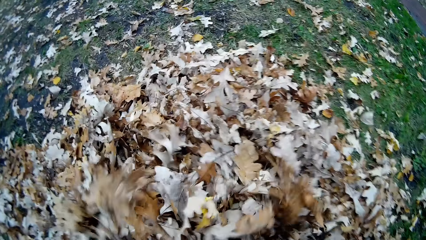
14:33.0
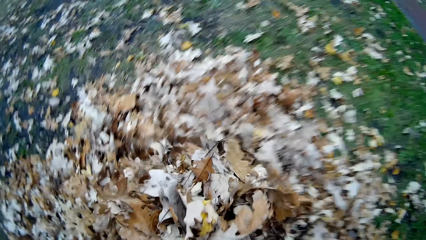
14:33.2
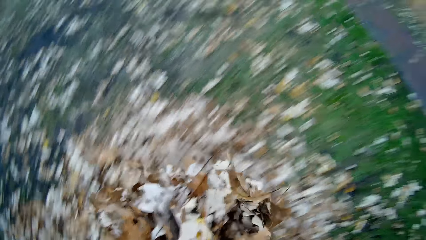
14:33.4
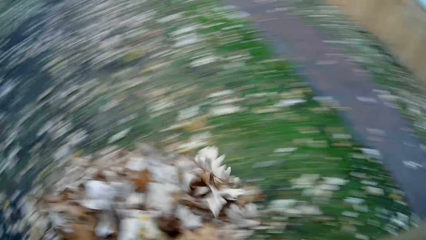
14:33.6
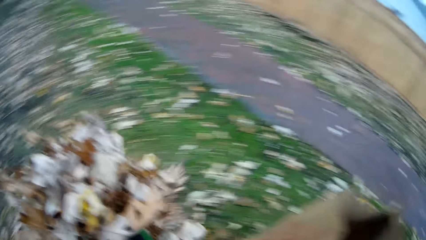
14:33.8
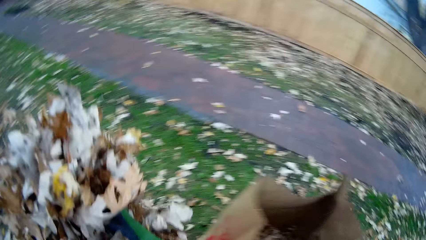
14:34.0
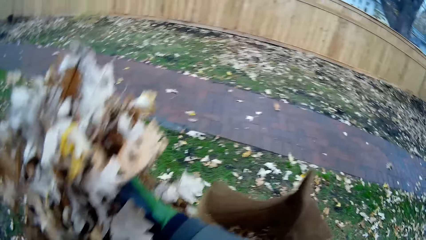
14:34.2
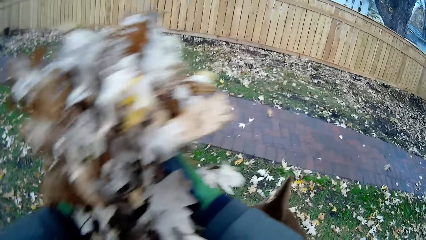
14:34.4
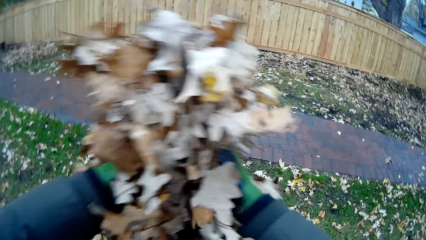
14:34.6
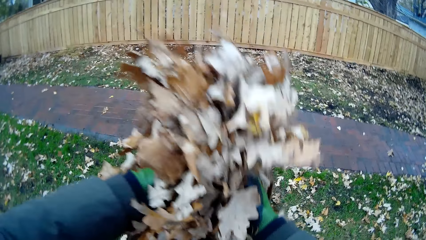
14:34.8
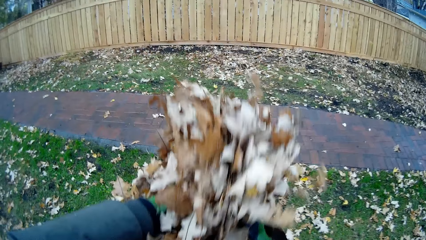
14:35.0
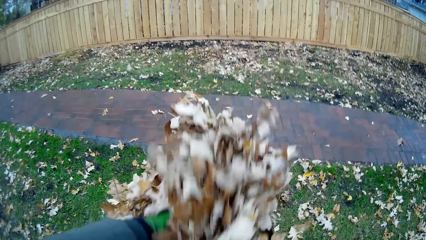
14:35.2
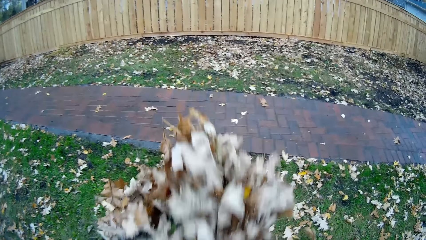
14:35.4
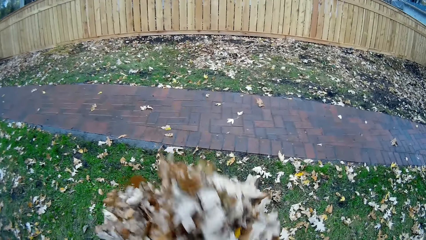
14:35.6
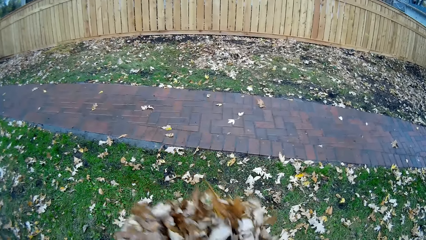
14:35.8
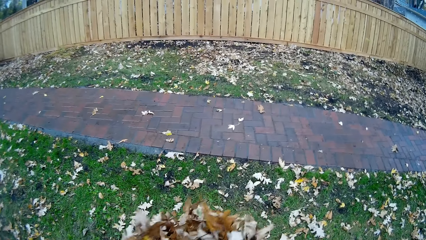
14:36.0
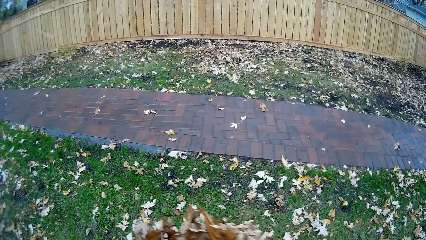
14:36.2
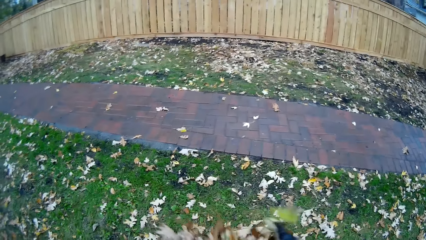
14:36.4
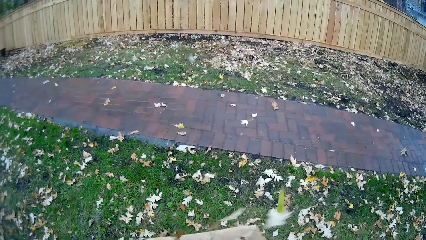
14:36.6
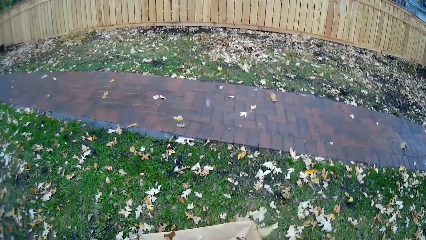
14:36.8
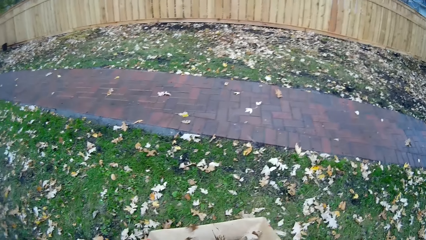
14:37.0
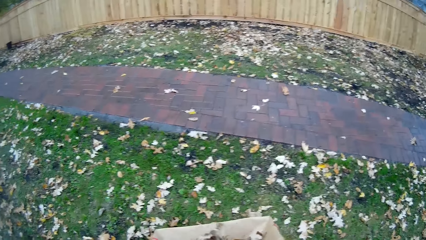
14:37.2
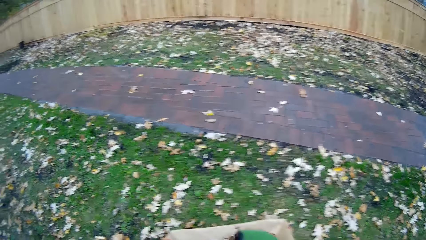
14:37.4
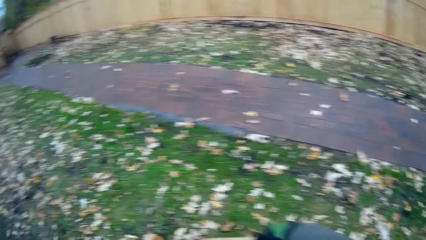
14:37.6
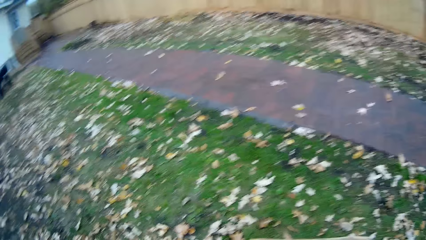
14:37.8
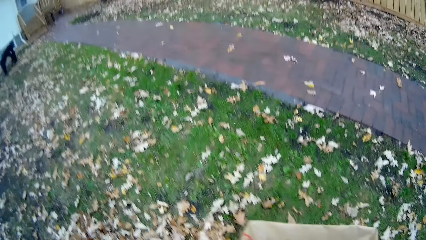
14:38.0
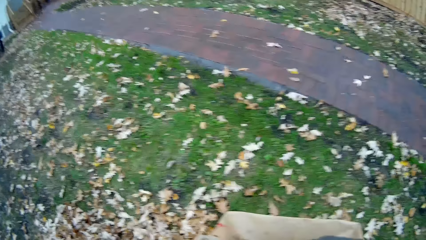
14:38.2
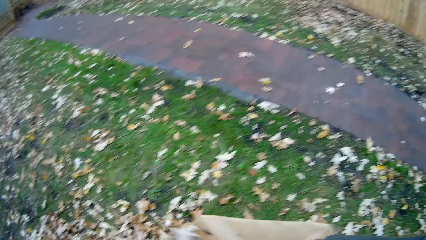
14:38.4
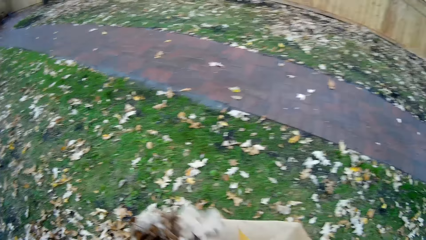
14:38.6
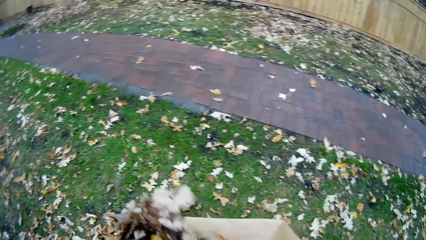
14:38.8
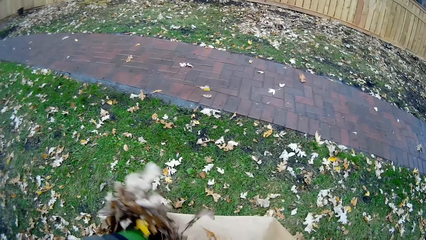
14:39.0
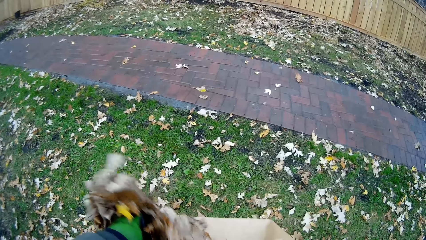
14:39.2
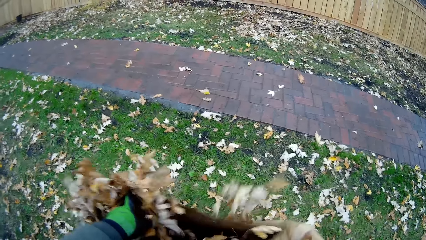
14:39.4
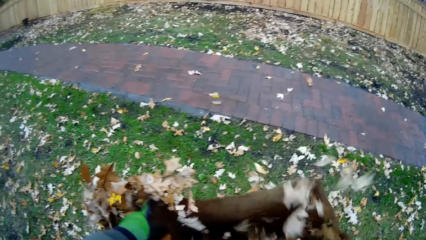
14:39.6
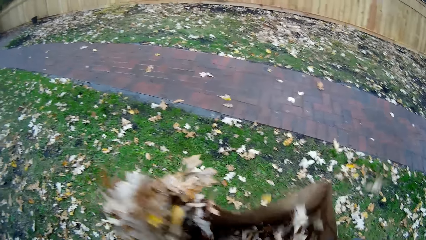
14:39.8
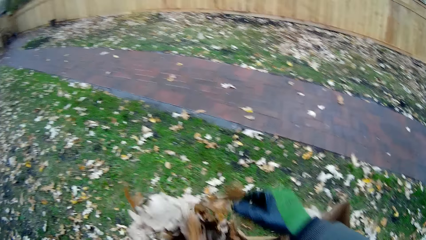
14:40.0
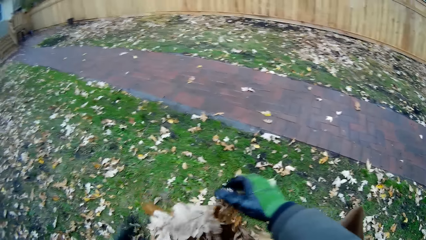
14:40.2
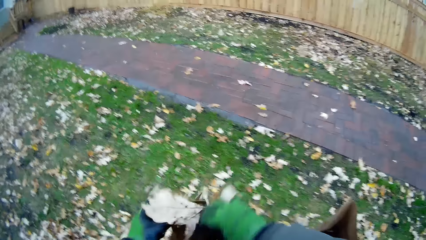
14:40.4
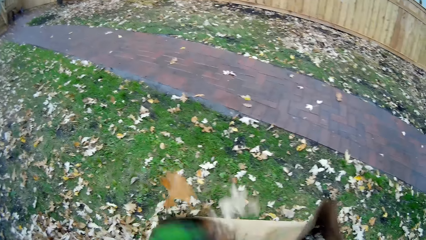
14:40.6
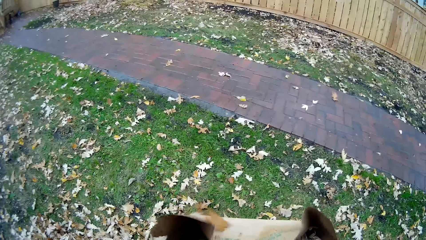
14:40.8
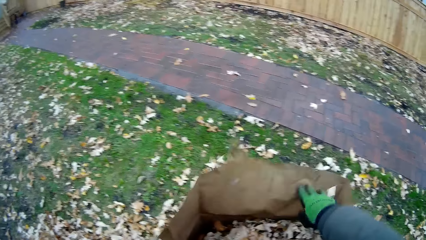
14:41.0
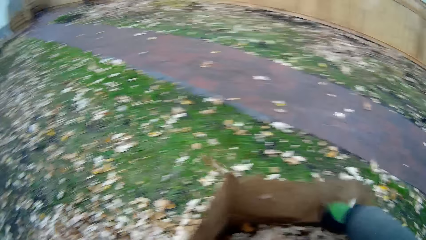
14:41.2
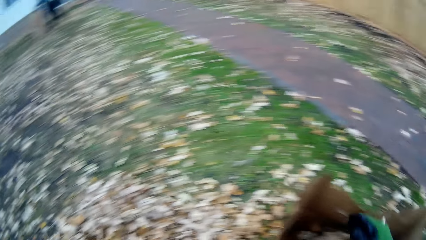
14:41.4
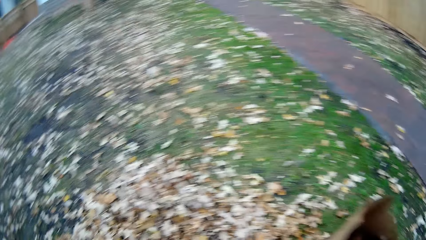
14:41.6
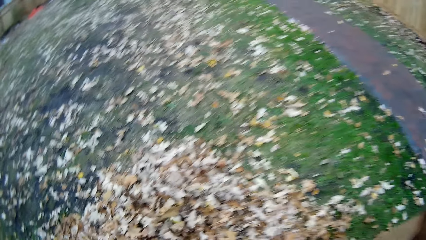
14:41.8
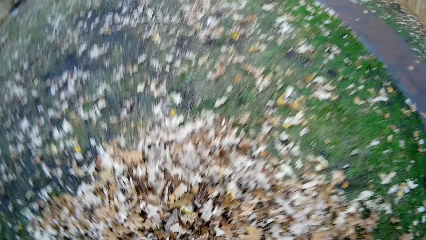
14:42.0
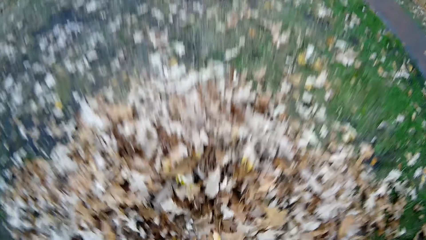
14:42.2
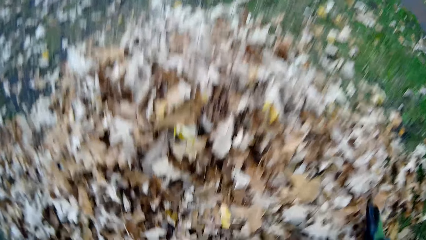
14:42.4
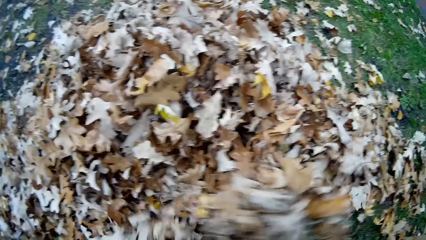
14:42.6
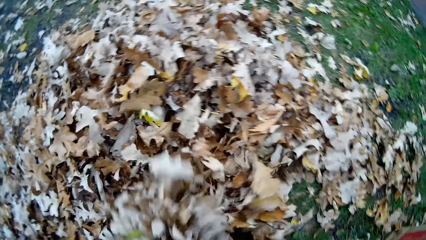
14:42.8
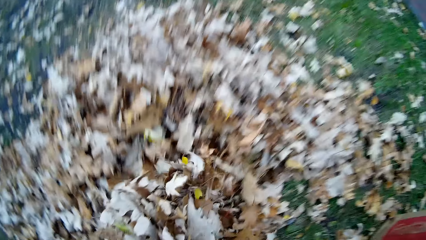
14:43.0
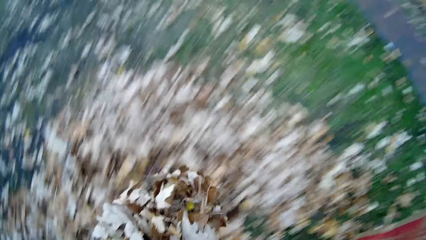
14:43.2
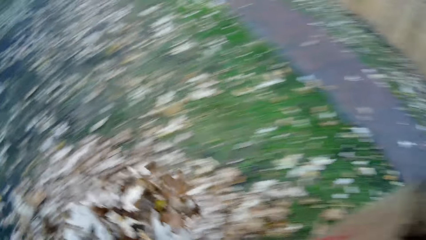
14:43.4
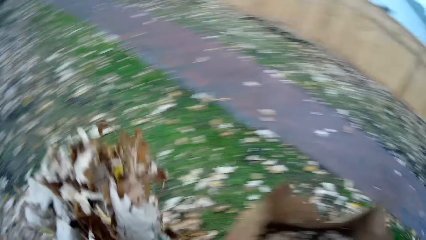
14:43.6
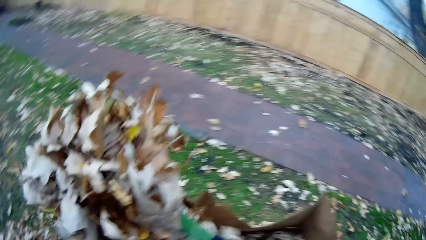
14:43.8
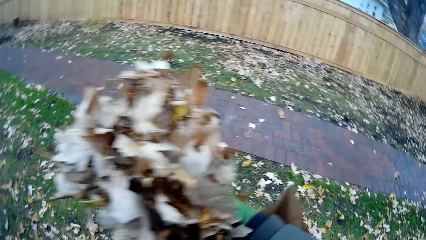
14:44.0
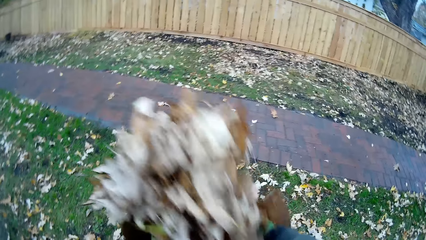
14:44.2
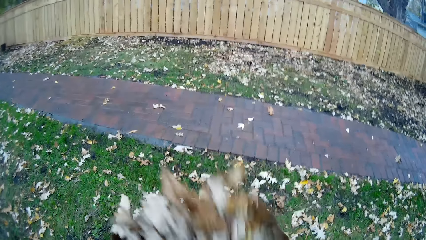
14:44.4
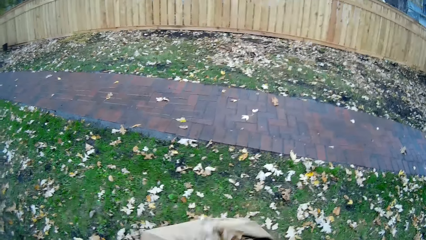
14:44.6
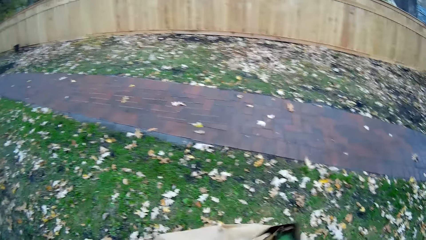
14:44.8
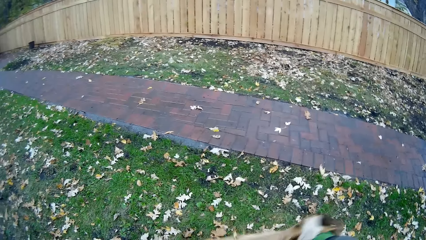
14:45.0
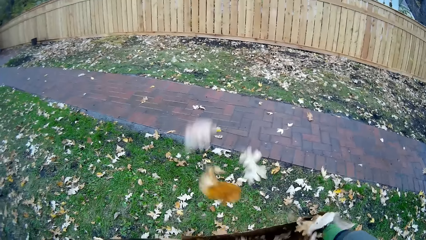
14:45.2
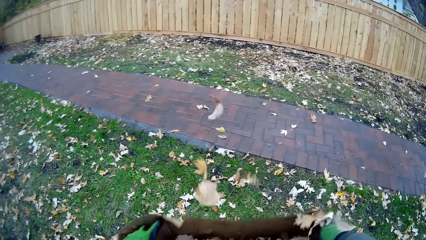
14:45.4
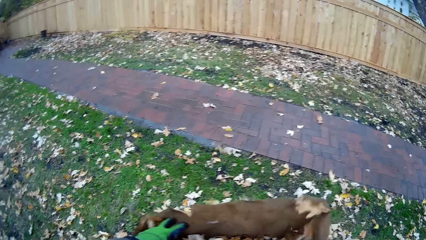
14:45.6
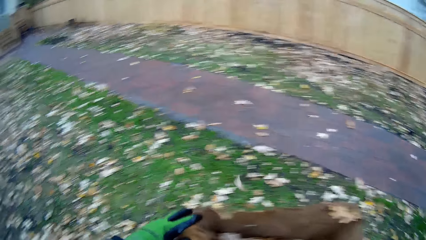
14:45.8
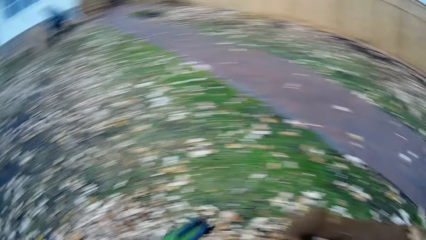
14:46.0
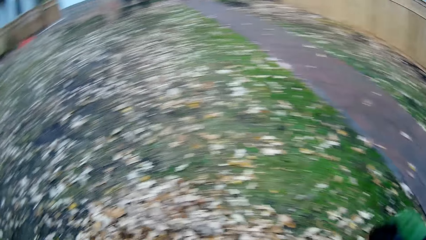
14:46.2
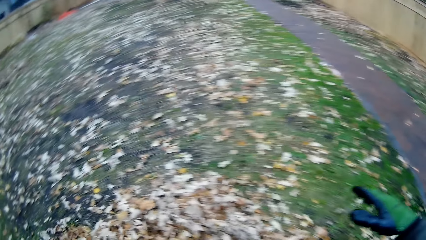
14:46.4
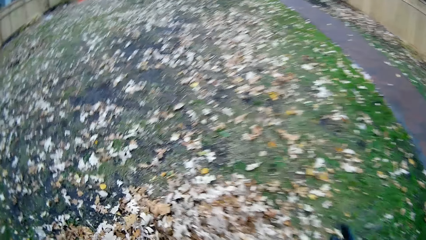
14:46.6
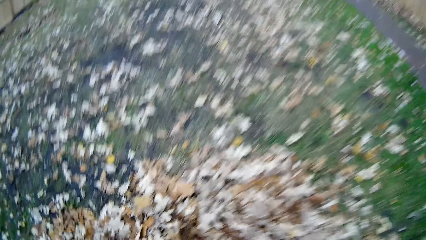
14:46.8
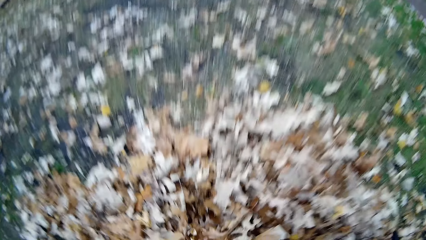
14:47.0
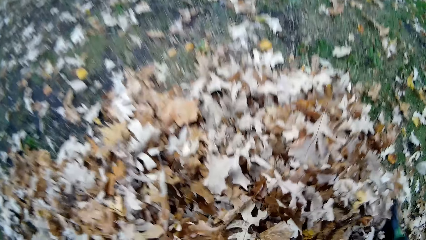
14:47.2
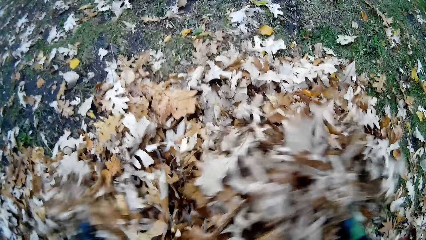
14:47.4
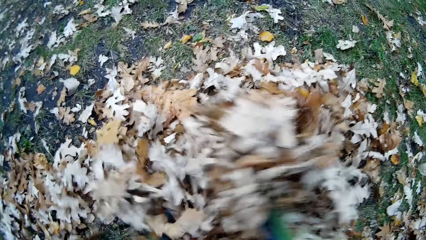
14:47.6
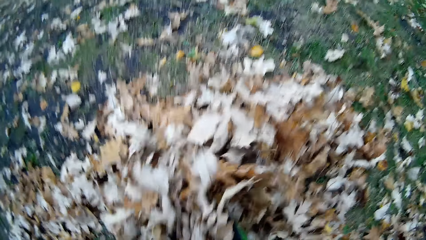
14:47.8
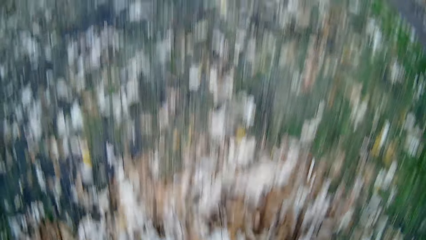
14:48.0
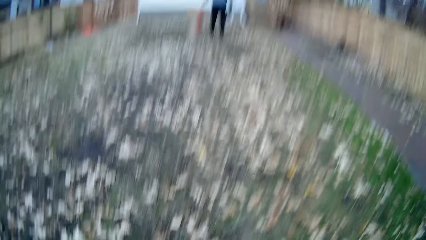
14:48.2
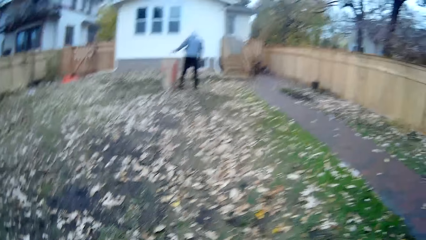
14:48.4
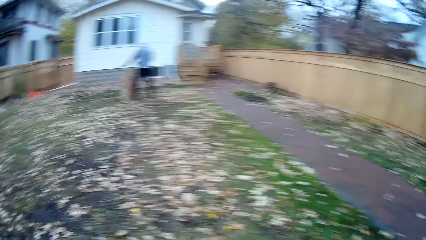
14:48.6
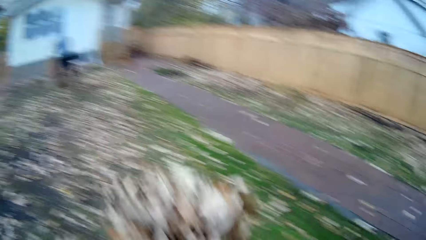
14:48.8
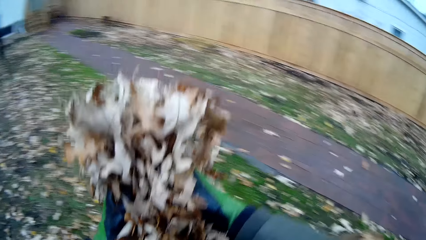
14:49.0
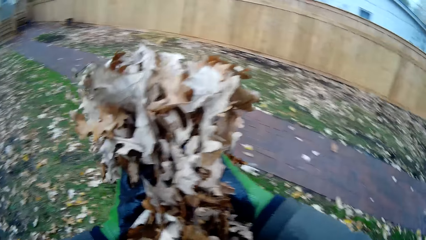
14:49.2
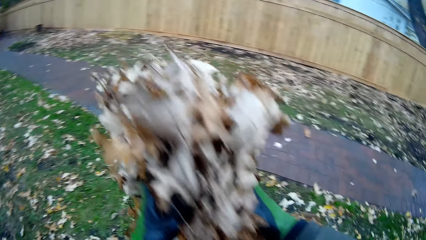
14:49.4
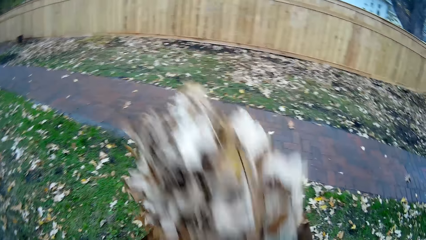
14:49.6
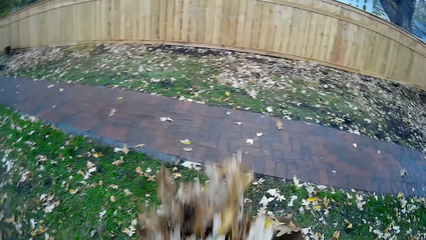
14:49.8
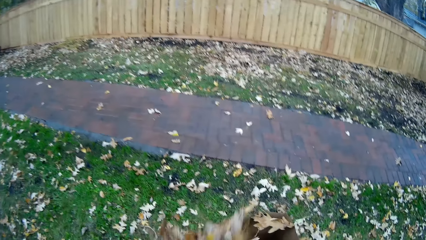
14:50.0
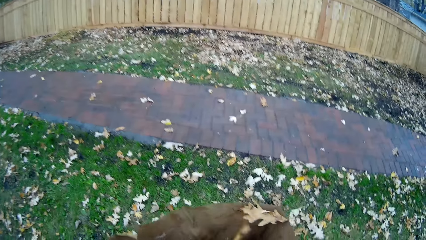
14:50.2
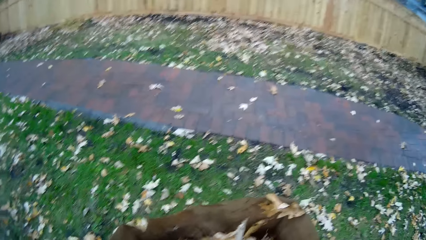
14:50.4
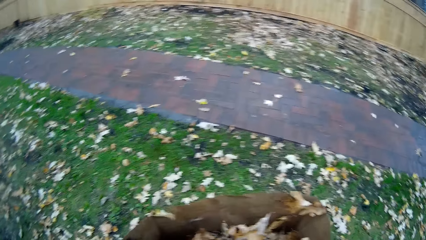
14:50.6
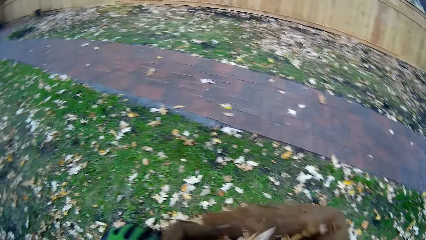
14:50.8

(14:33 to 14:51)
The camera wearer picks up debris or leaves from the floor with both hands. They put the debris in the paper bag with both hands. They adjust the bag. They place the leaves on the bag inside the bag. They pick up debris from the floor with both hands. They put the debris in the paper bag with both hands. They pick up debris from the floor with both hands. They put the debris in the paper bag with both hands.
